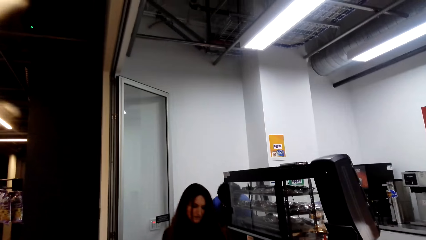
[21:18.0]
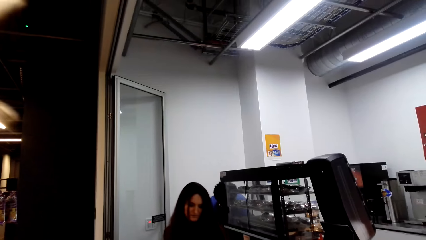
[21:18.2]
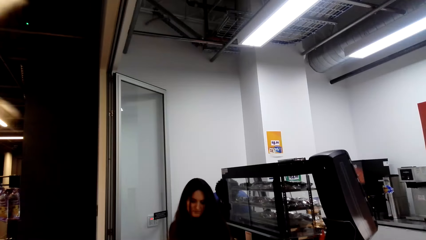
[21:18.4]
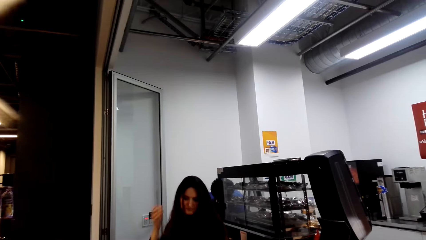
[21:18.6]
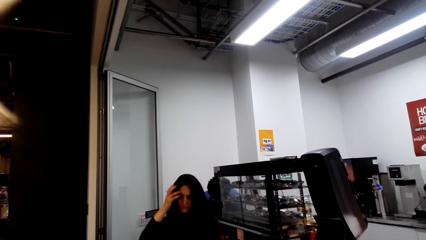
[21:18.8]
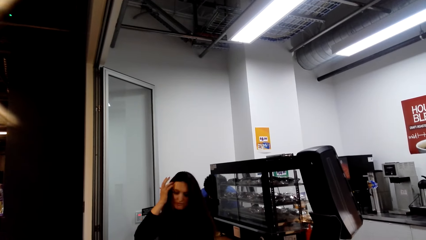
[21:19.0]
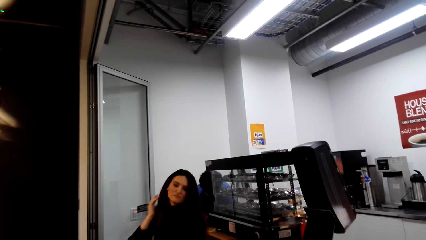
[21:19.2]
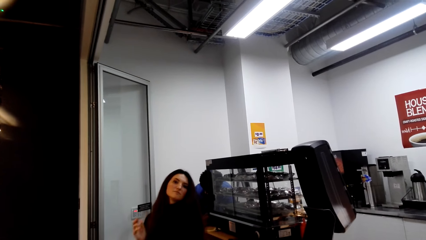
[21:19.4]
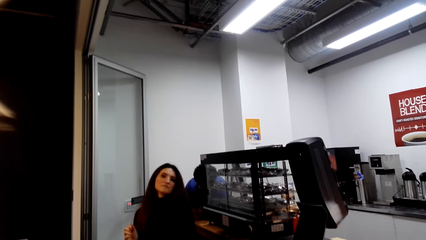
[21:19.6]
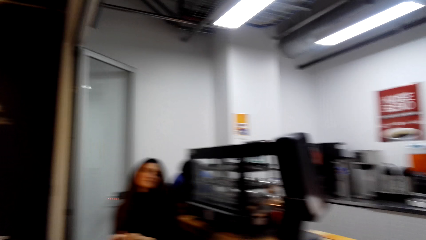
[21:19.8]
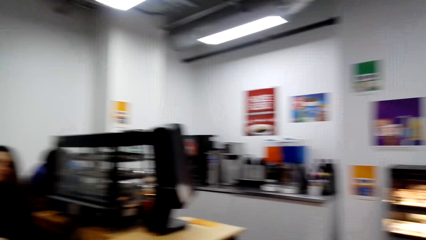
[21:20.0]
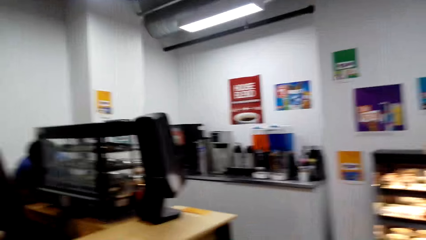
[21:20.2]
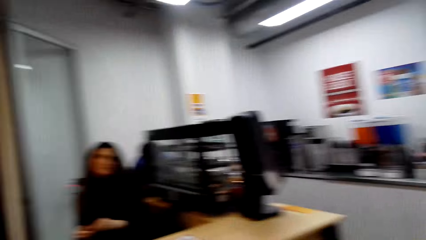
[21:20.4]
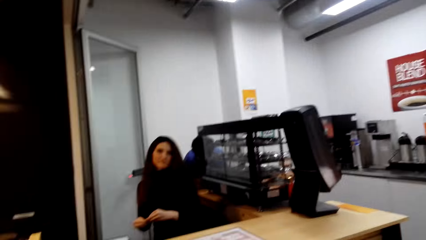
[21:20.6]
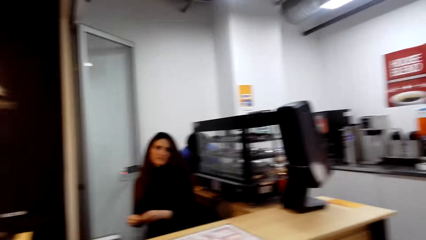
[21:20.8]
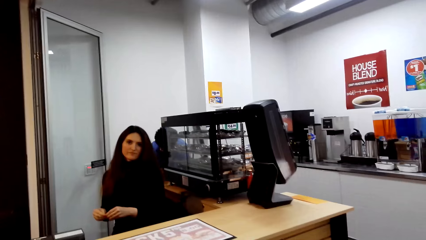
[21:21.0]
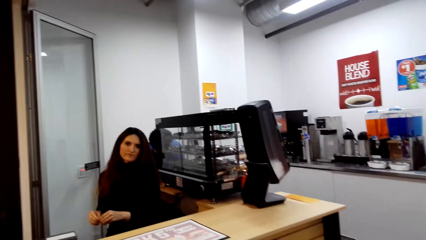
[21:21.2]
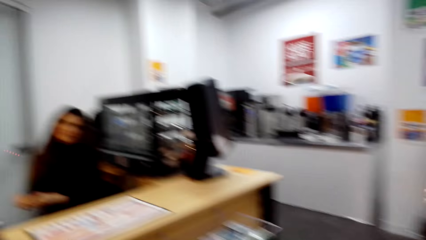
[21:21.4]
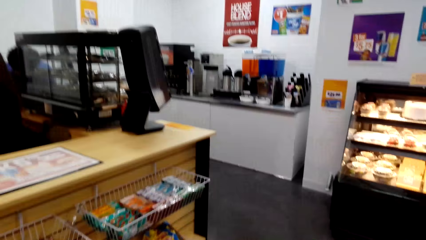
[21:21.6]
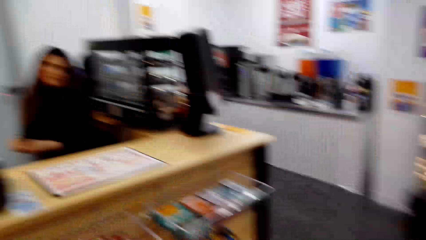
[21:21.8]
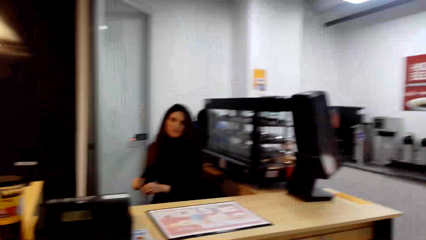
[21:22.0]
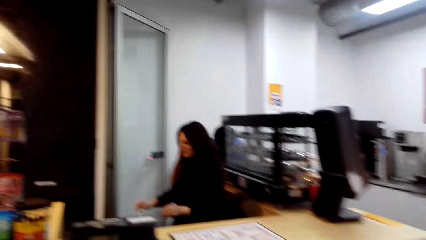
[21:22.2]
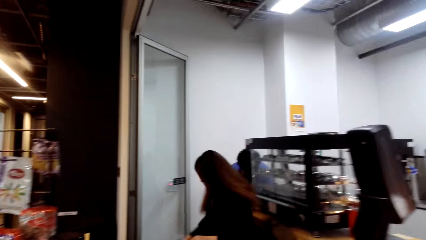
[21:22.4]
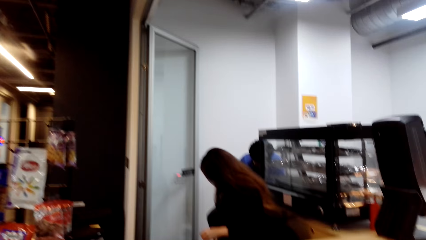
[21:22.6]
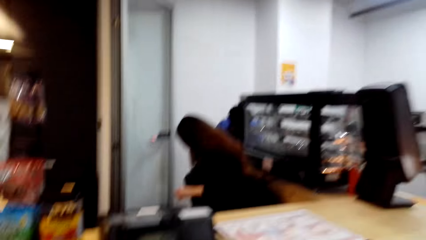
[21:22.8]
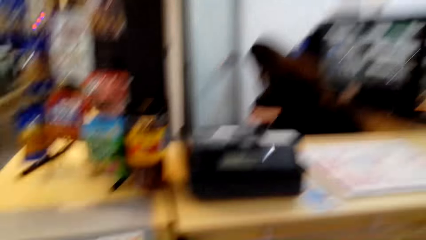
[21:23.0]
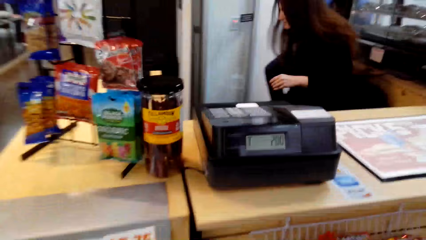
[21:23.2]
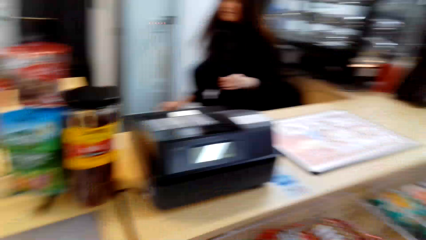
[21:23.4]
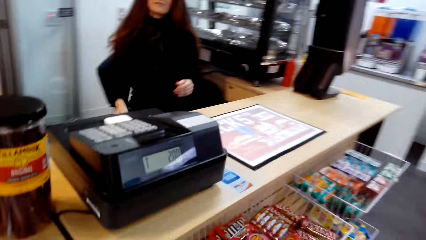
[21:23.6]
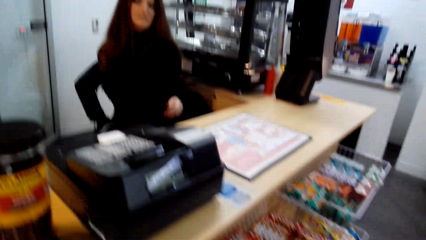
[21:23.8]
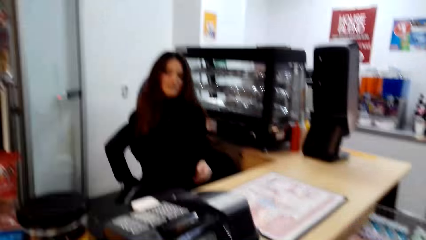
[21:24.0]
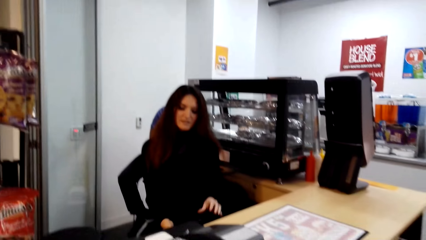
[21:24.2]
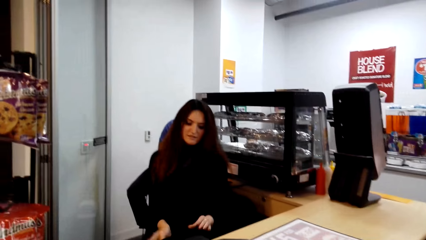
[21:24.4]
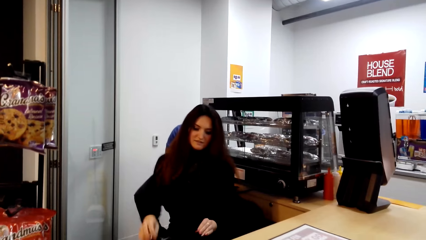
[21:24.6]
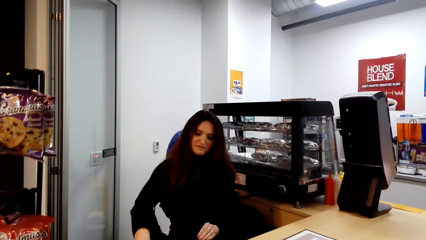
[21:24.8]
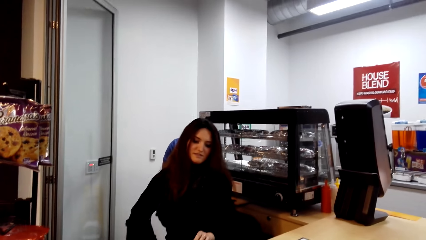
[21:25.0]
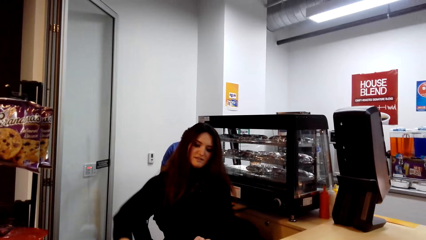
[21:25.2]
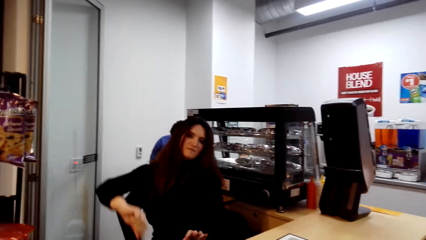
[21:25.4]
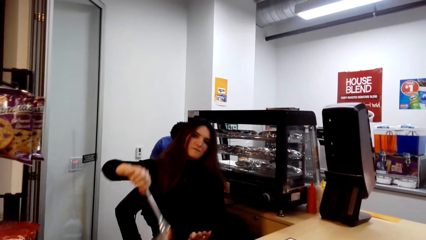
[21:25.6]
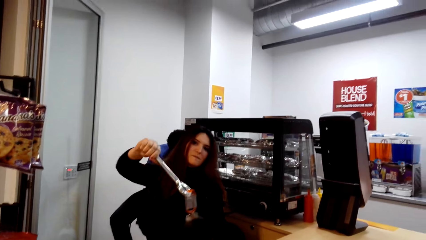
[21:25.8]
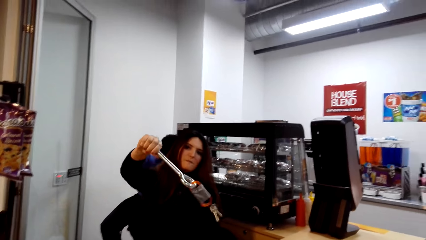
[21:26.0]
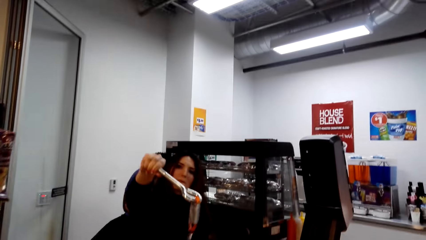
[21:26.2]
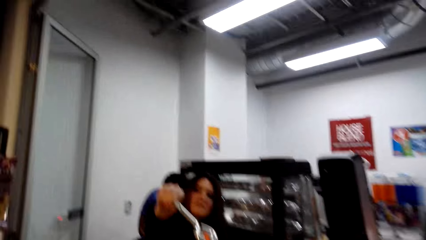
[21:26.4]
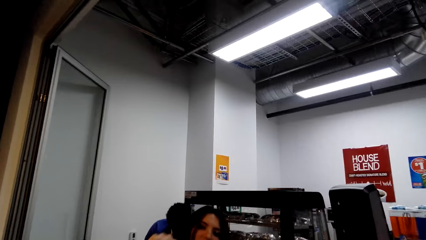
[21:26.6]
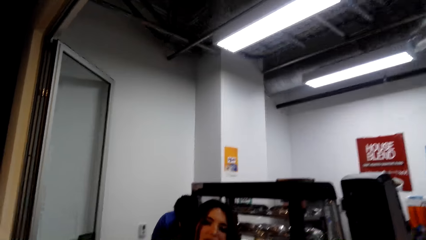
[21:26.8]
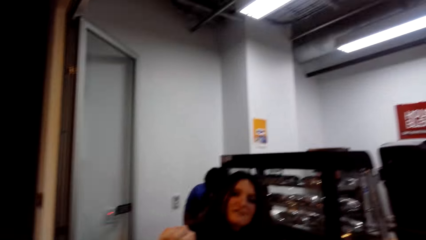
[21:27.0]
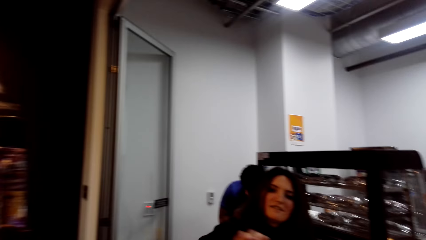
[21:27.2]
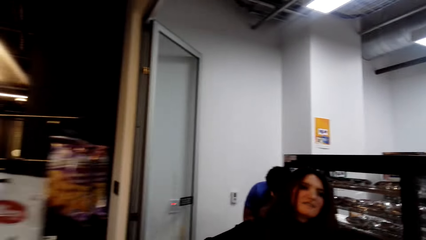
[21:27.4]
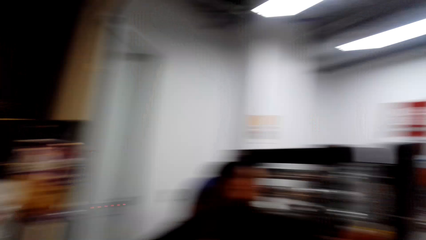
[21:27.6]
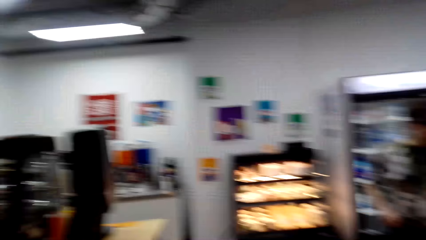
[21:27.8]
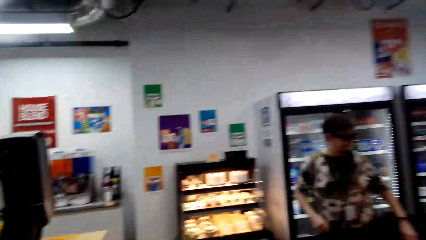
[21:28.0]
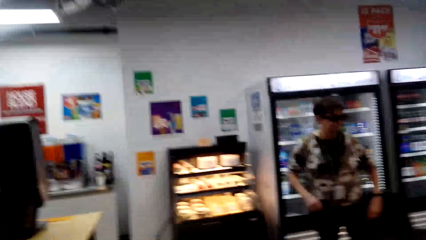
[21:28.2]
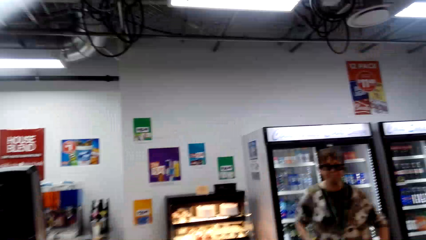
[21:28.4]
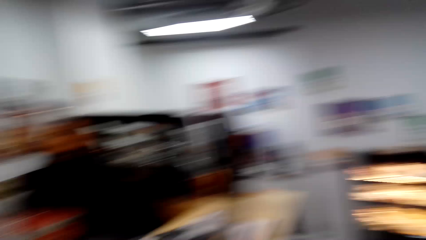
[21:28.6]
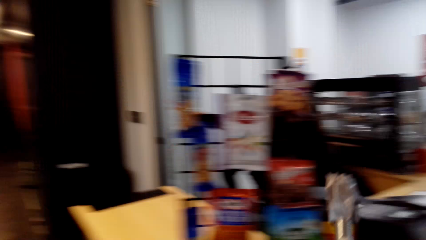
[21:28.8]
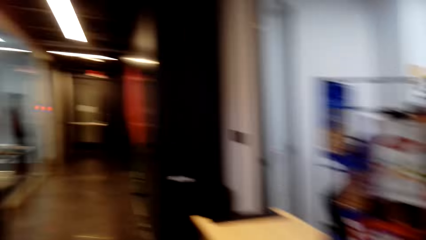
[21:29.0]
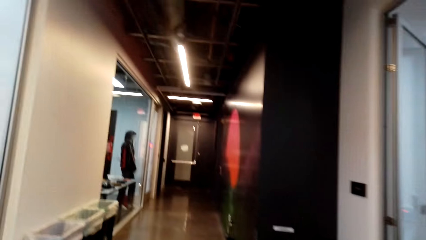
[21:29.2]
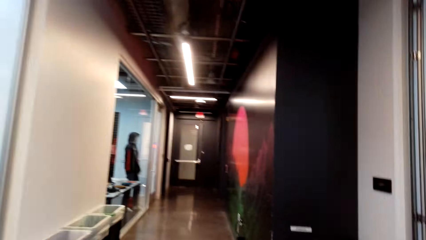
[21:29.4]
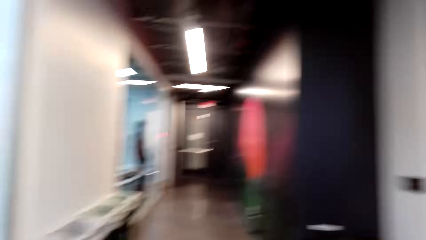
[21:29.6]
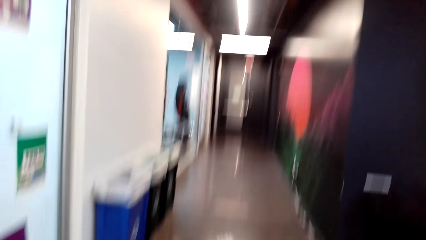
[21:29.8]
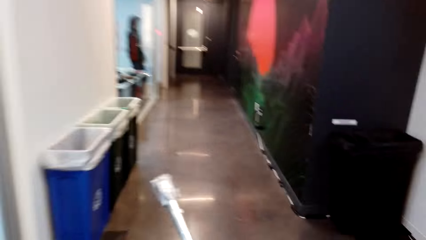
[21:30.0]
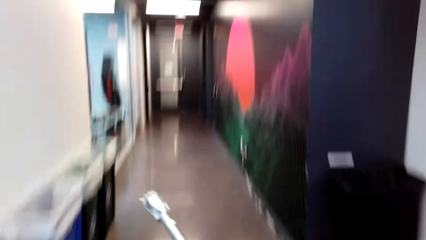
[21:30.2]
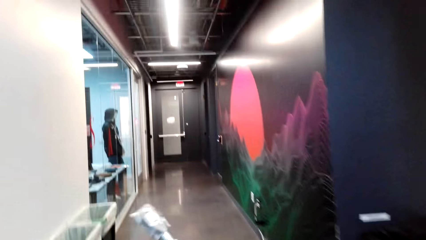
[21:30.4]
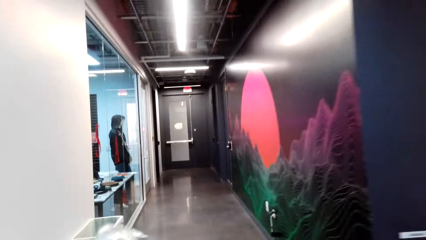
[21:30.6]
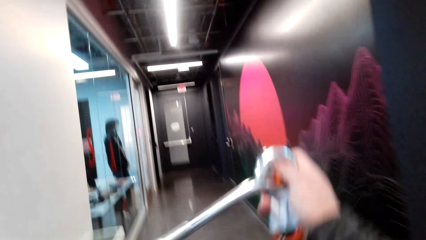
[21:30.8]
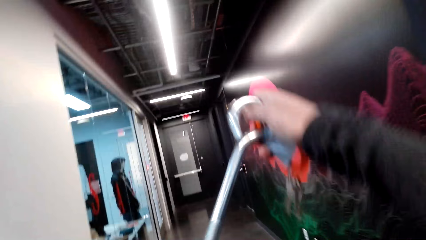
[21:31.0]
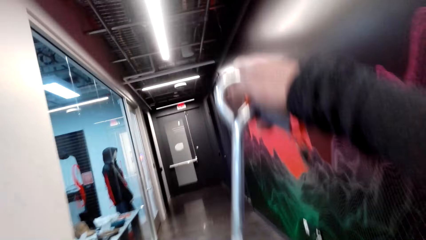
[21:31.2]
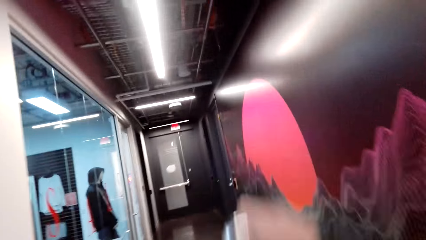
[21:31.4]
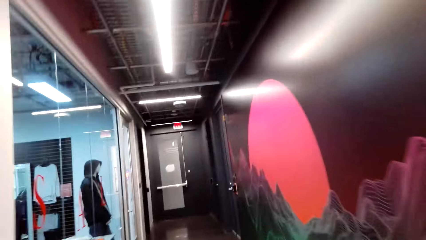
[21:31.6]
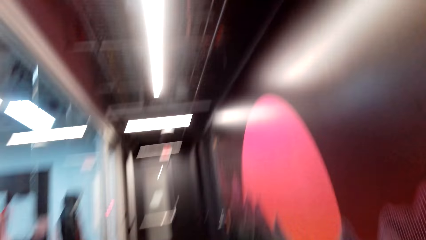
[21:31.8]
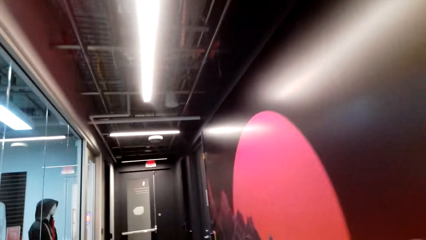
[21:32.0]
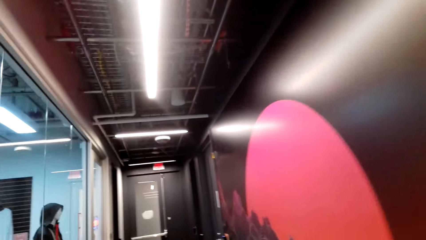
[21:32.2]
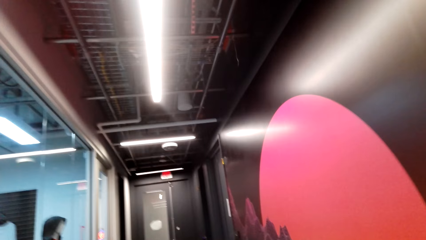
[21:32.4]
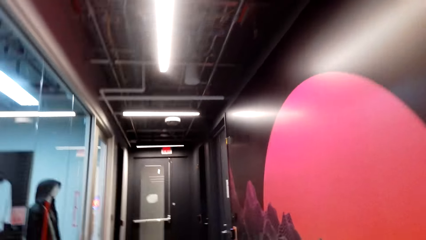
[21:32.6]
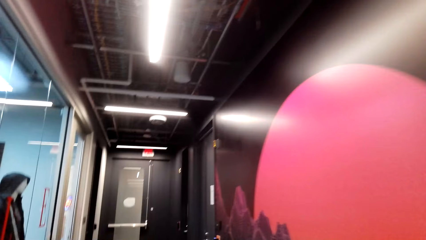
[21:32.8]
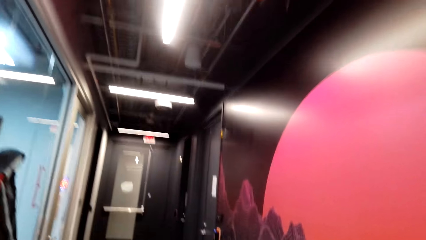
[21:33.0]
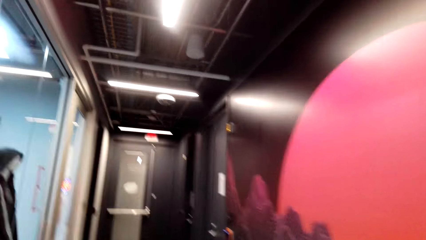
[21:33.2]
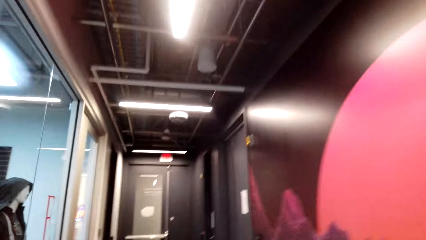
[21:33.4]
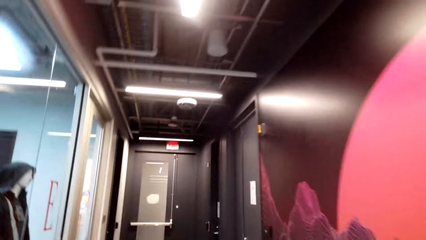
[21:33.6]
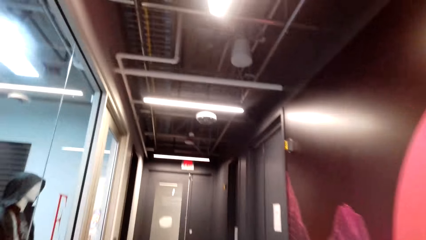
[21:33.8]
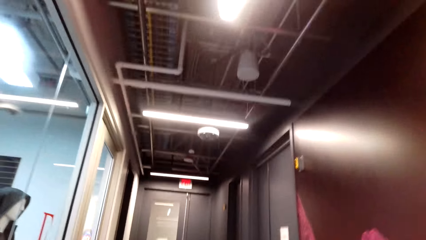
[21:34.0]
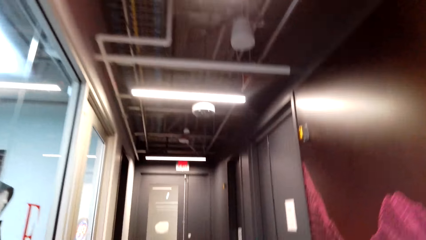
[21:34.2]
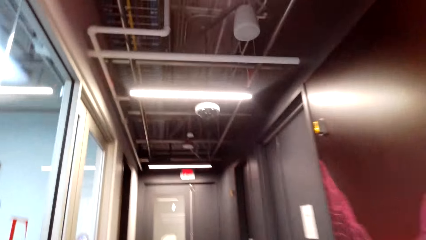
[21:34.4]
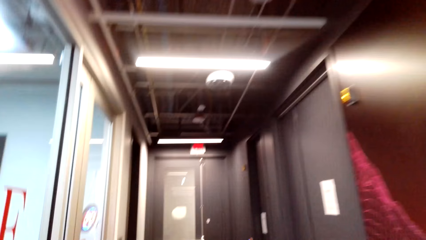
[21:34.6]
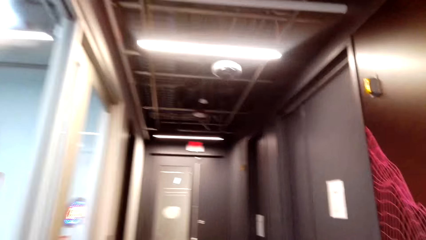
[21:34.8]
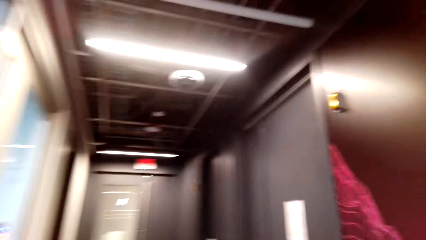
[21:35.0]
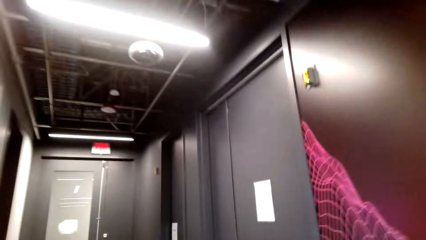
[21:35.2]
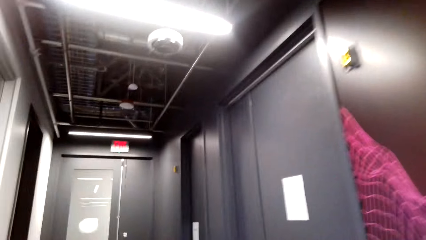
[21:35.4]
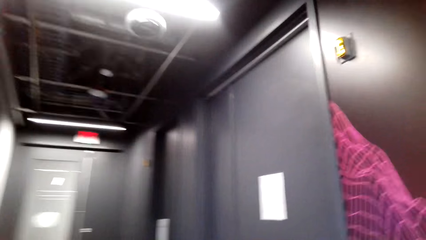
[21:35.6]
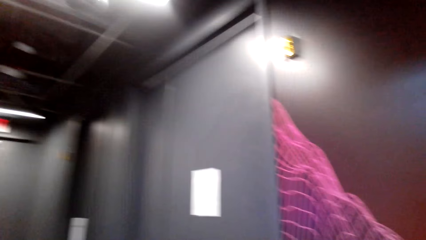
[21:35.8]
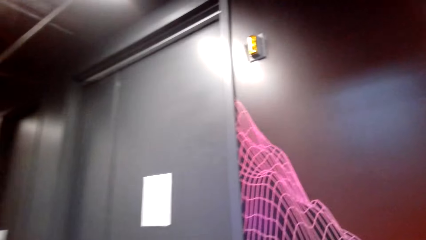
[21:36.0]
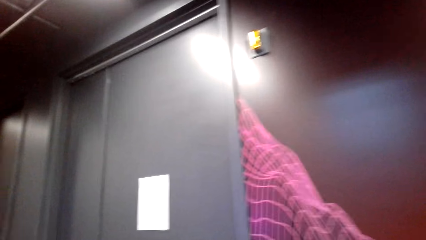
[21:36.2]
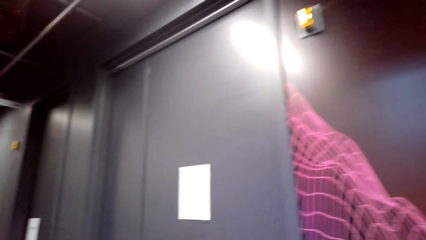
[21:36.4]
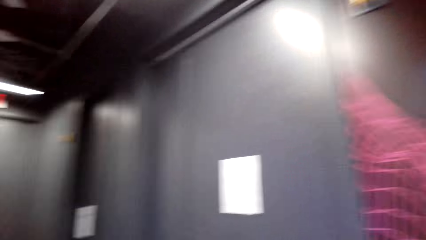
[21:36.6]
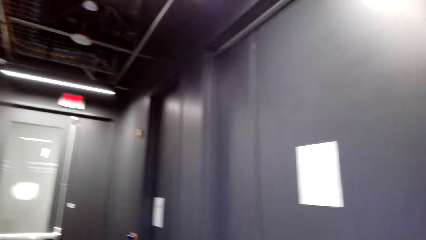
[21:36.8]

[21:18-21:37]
A woman moves the body and touches the hair. The camera wearer talks. The woman moves the body and gives out the padlock or keys to a person. The camera wearer walks around, lifts the padlock, and walks around.
